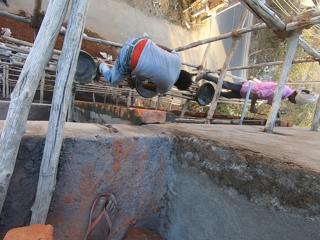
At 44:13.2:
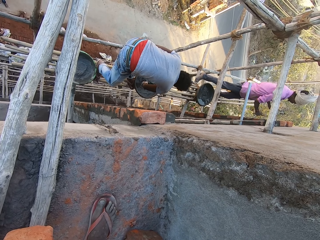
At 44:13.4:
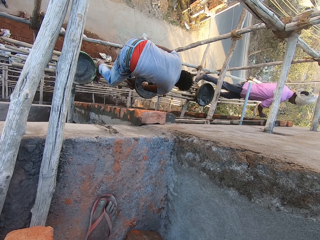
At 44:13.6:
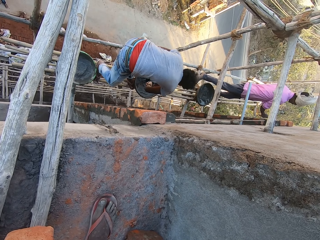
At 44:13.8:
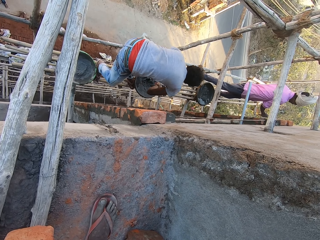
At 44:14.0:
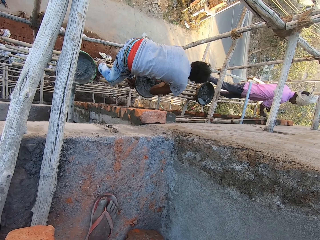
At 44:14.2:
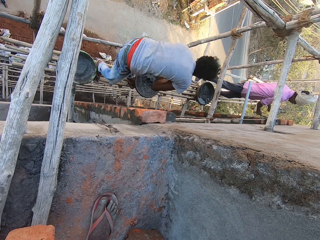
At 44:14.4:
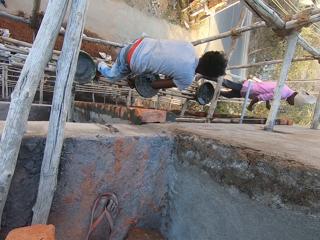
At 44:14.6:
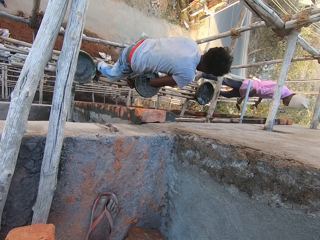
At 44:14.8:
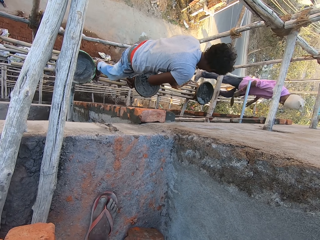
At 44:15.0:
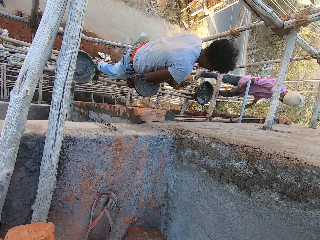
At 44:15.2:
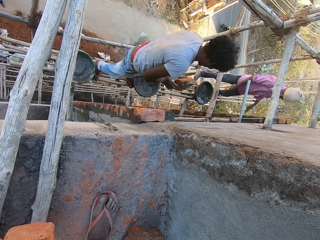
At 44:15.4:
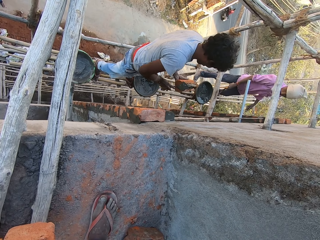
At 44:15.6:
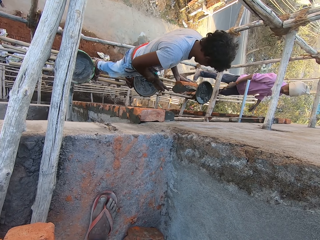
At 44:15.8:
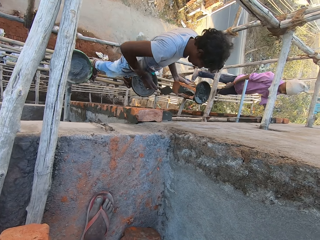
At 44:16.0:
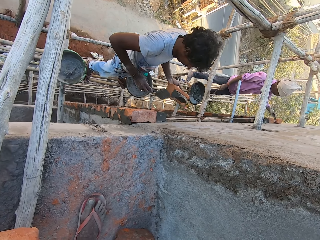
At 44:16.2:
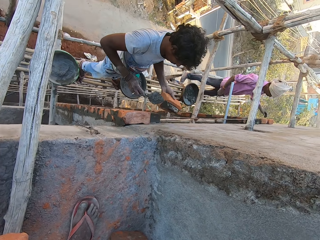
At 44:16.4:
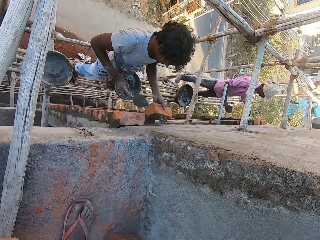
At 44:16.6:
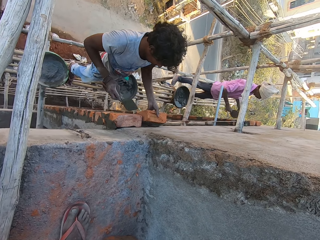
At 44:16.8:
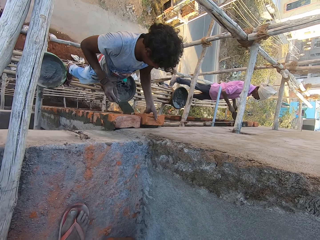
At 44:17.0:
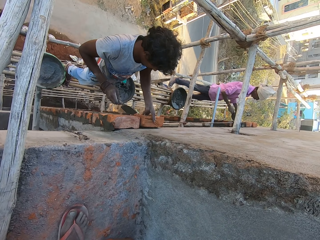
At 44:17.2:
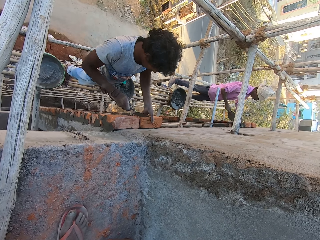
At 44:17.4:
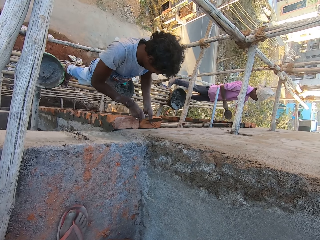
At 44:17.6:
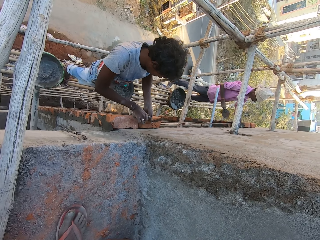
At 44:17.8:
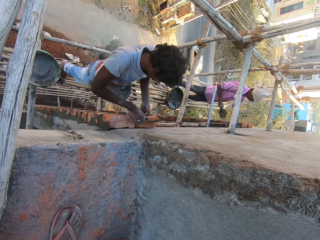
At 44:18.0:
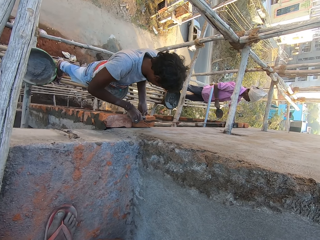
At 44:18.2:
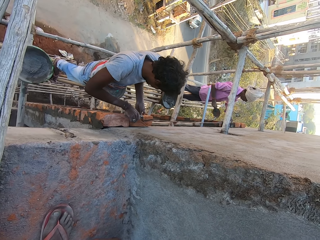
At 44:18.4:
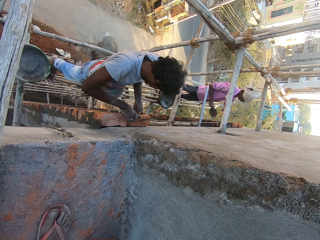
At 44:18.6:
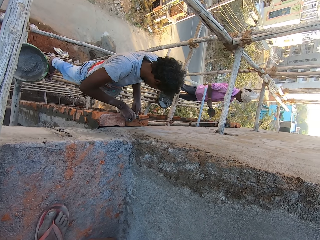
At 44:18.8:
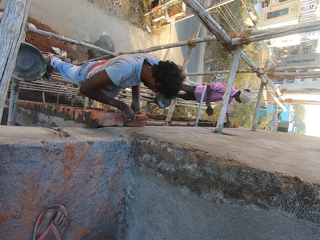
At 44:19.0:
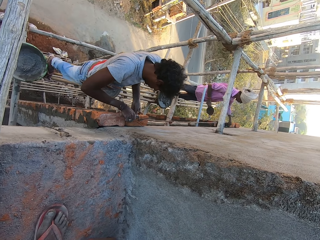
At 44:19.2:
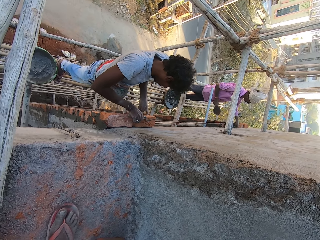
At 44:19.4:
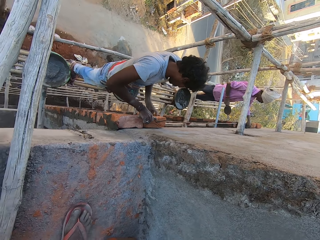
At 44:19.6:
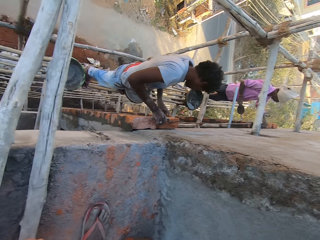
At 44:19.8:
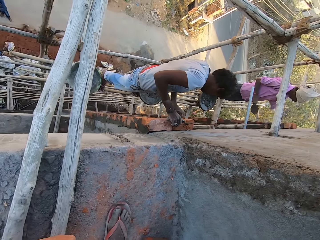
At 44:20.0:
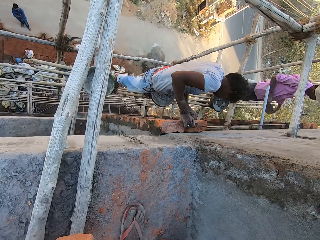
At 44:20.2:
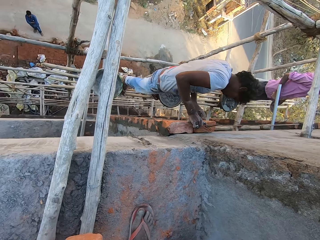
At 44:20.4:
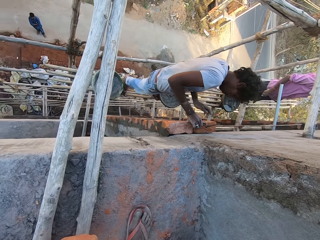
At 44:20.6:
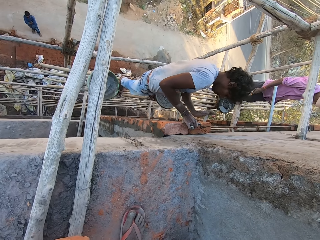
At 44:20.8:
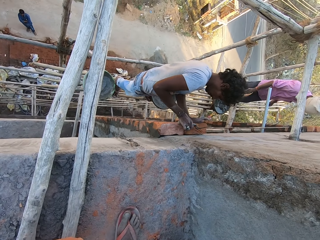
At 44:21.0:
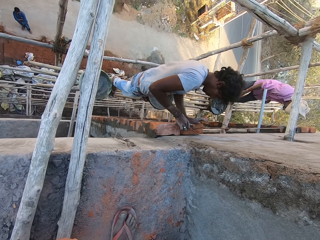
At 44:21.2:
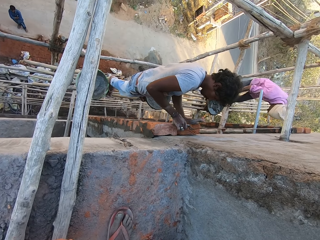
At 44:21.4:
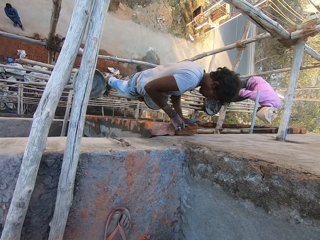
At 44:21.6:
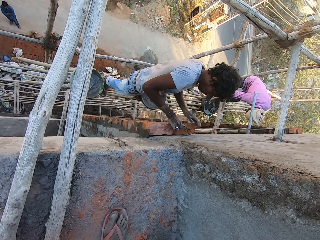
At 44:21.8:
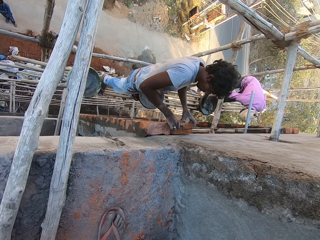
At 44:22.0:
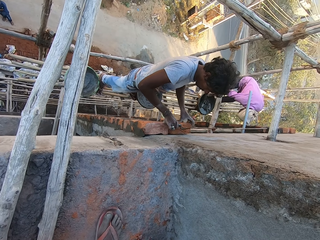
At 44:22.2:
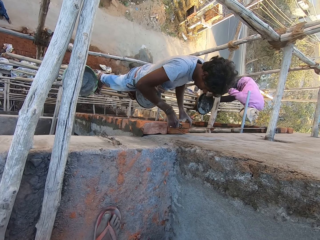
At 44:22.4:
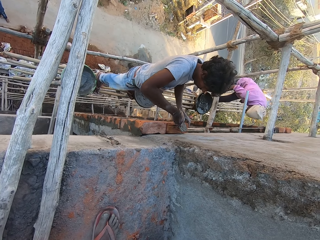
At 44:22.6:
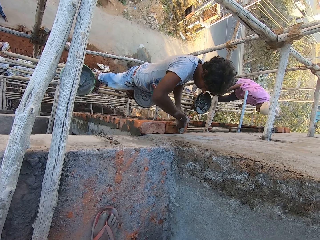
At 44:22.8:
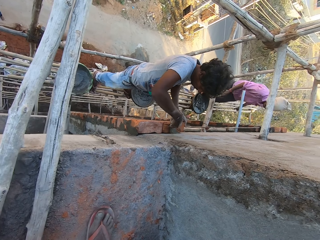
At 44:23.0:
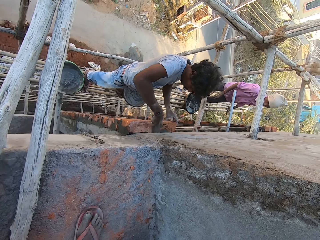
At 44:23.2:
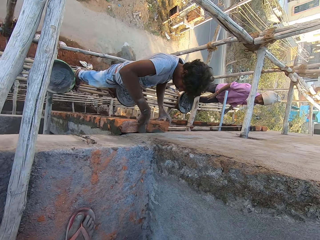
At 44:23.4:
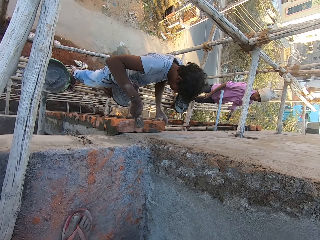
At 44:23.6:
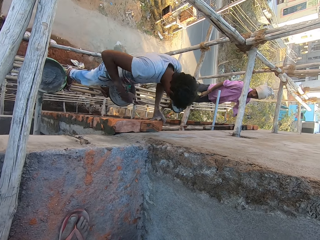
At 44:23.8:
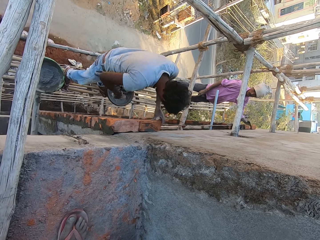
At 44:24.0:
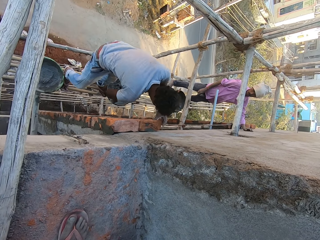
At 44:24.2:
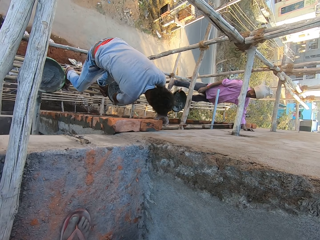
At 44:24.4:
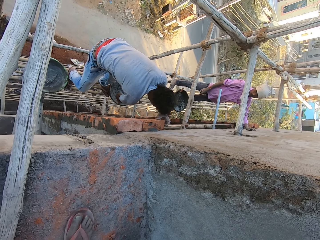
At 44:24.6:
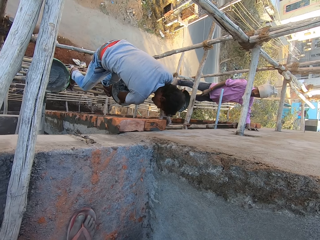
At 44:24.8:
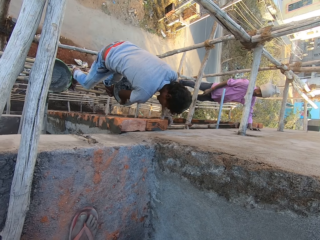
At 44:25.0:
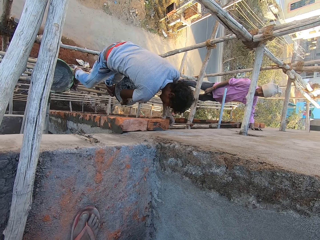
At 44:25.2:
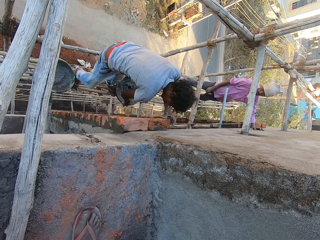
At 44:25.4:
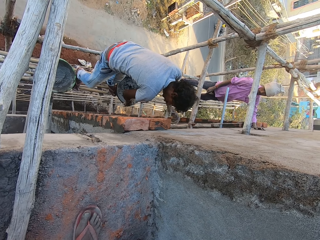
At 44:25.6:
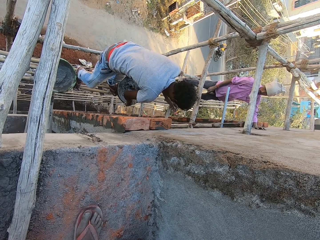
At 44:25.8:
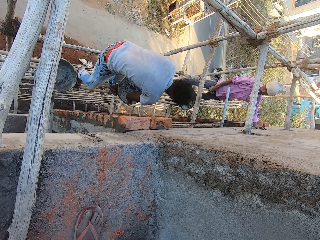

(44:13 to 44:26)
A man scoops cement mortar from the head pan with the hand trowel in his right hand. The man pours the cement mortar on the hand trowel on the brick in his left hand with the hand trowel in his right hand. The man places the brick on the wall with his left hand. Another man adjusts the bricks on the wall with his left hand. The first man hits the brick to the wall with his left hand. The other man places the hand trowel in the head pan with his right hand. The first man smoothens the cement mortar on the wall with the hand trowel in his right hand. The other man places his left hand on the wall.

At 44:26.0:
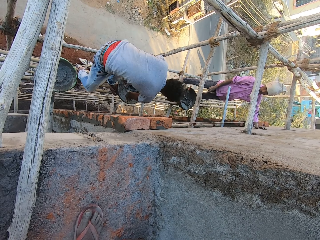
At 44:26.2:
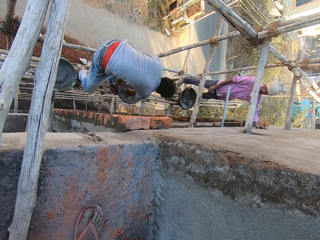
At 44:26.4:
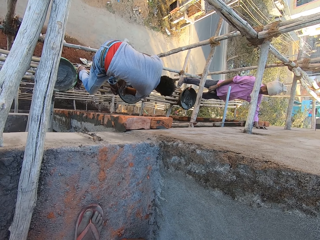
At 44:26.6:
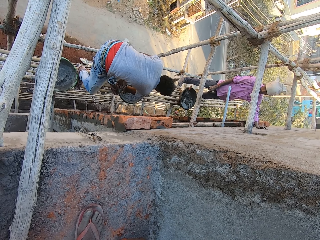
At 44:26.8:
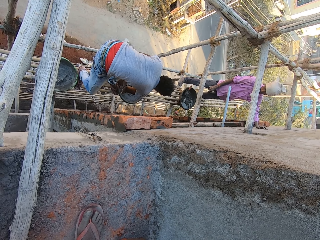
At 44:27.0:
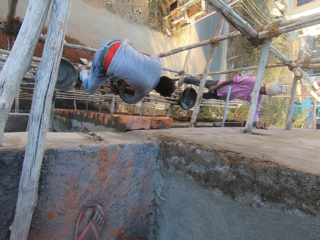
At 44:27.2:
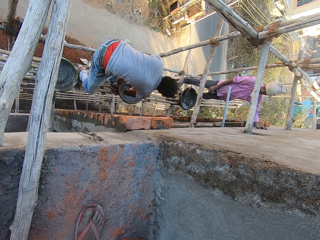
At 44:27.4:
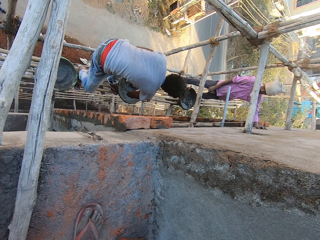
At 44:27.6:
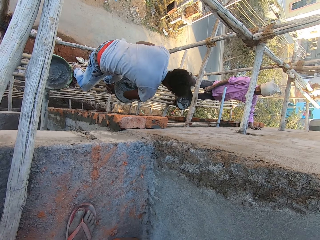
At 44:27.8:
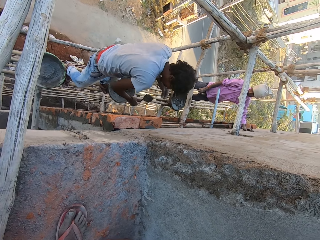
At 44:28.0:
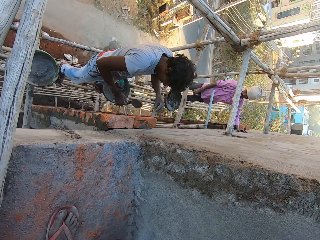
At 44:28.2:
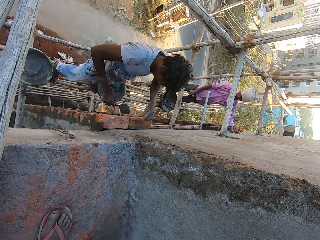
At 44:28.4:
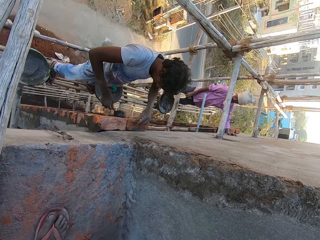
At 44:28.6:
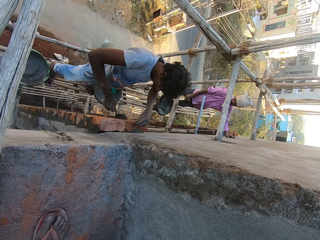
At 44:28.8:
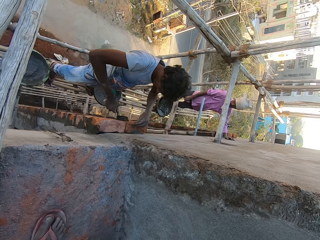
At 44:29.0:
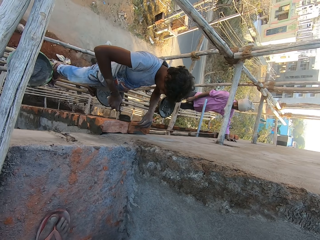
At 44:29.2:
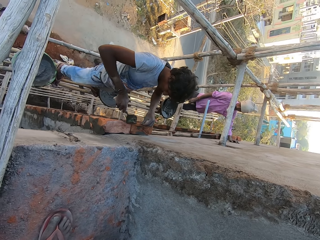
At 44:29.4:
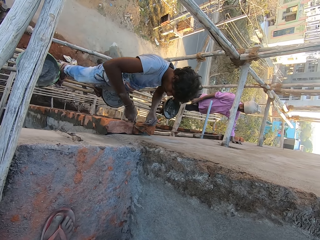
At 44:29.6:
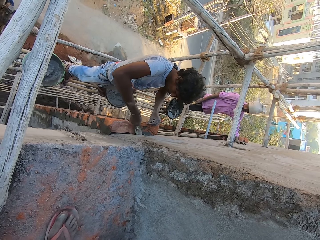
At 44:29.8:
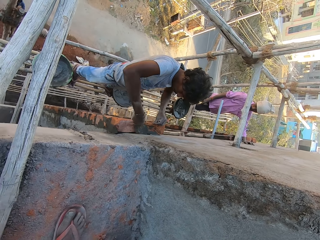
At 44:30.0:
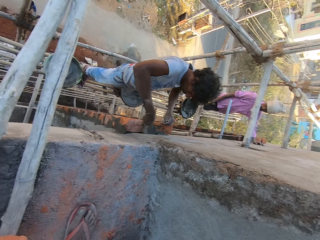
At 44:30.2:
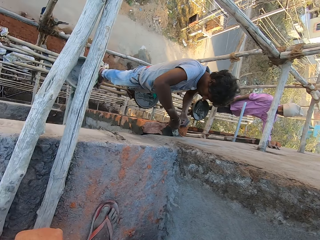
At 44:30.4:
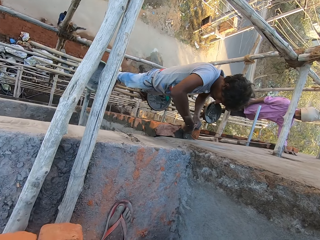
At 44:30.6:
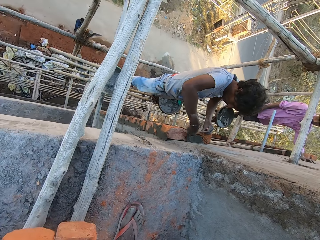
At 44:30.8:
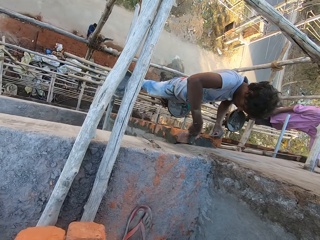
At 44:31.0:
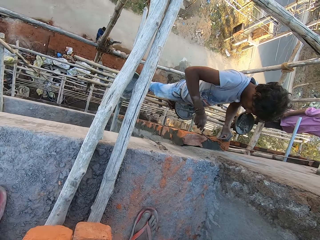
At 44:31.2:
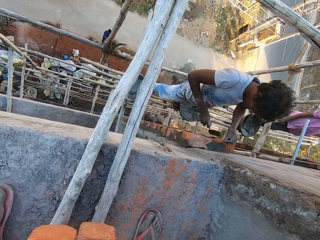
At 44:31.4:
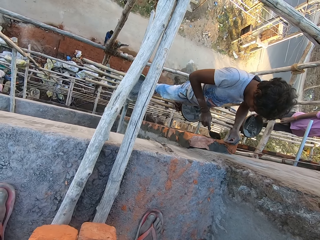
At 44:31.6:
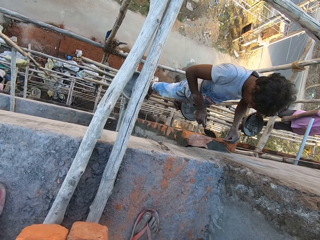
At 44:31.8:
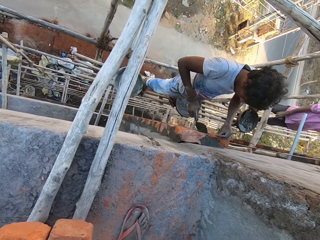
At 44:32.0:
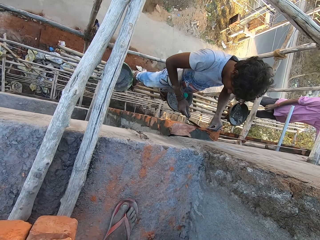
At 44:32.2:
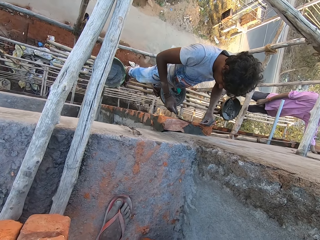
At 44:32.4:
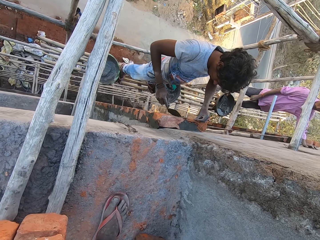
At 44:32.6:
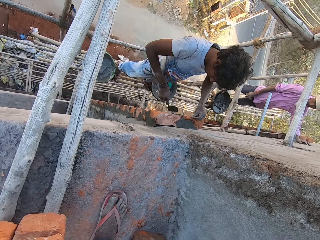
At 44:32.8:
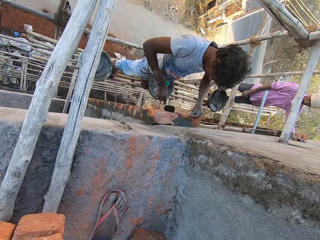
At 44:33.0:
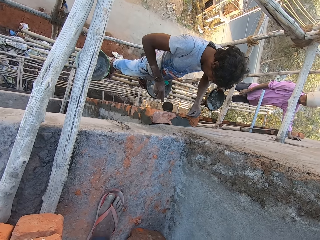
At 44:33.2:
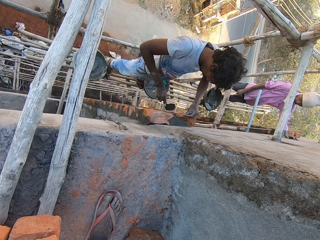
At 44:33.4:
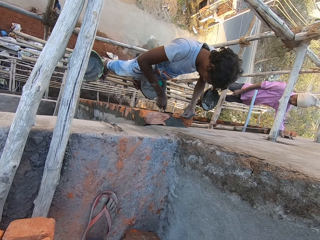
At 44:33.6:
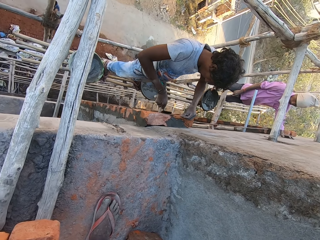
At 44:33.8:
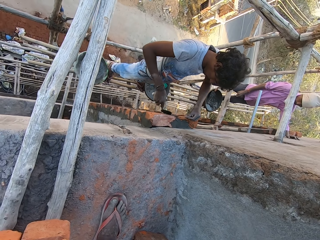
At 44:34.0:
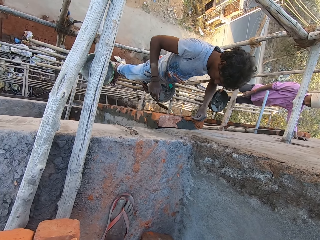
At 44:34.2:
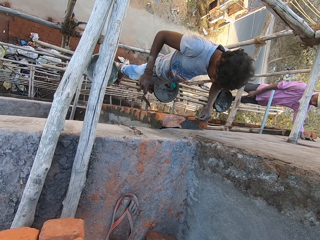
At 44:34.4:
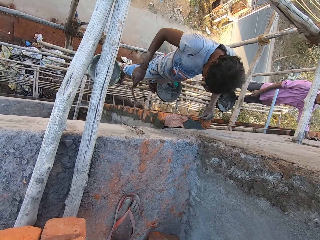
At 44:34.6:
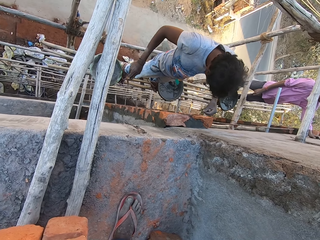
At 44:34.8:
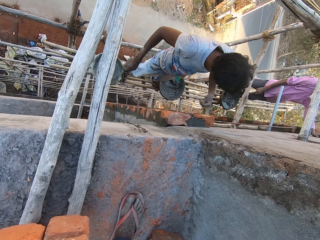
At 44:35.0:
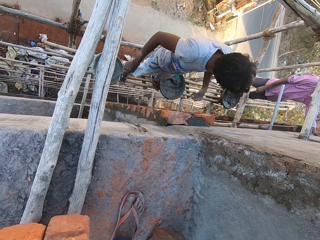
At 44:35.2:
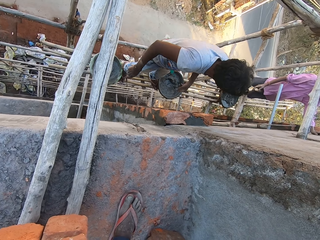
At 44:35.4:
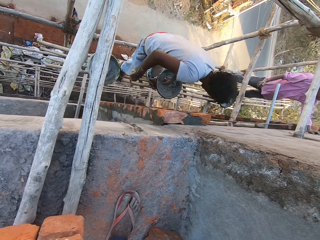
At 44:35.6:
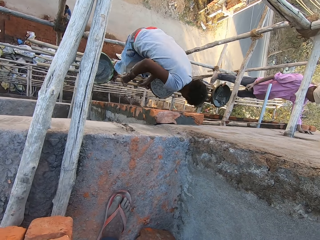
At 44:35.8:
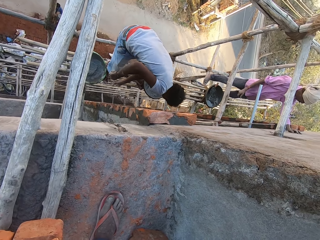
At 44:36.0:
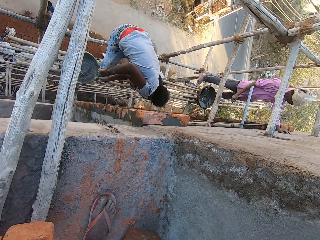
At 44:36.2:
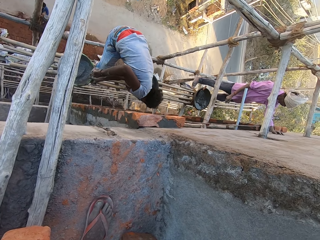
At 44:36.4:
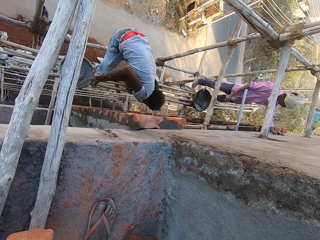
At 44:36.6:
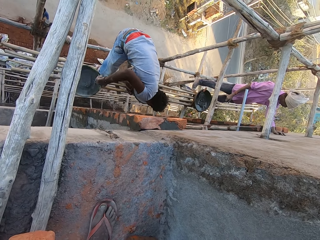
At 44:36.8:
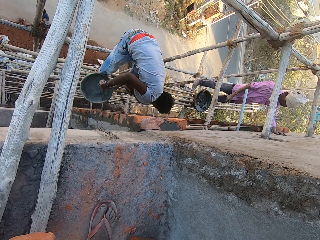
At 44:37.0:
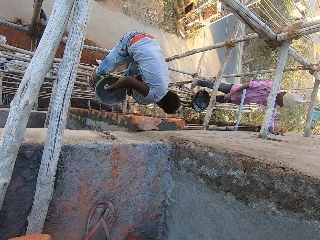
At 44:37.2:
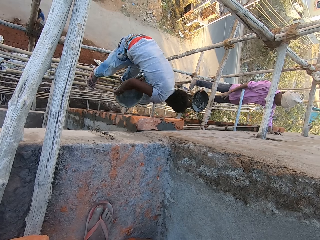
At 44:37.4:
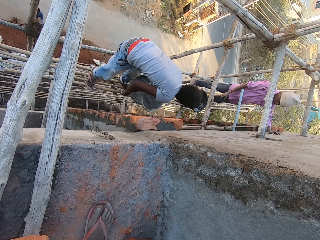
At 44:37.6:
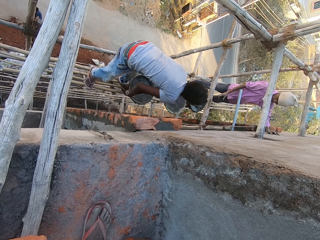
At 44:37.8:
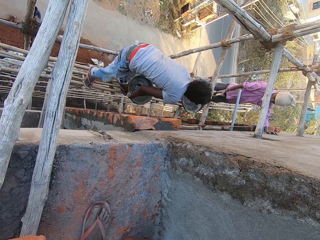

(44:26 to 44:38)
The camera wearer looks at a man. The man scoops cement mortar from the head pan with the hand trowel in his right hand. The man attaches the brick to the wall with the cement mortar in the hand trowel in his right hand. The man picks the head pan on the scaffolding with his right hand.
